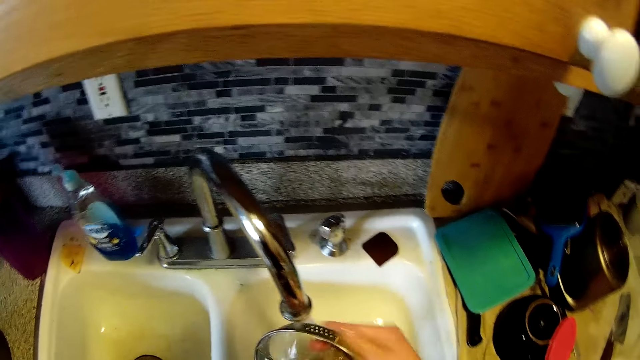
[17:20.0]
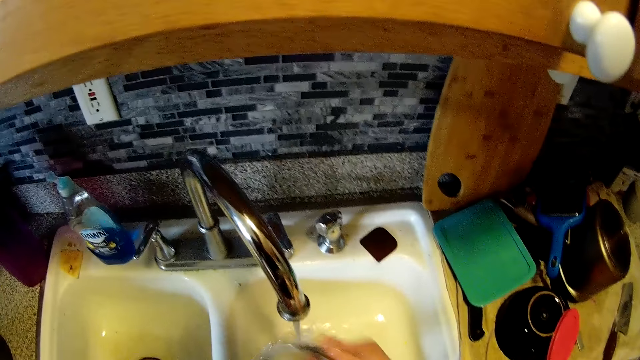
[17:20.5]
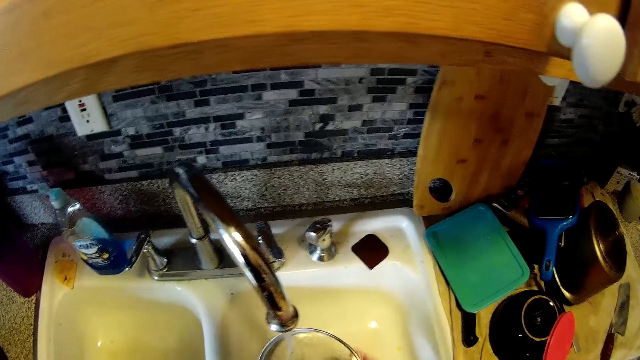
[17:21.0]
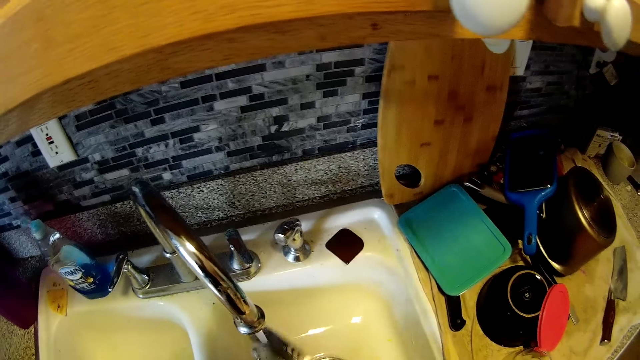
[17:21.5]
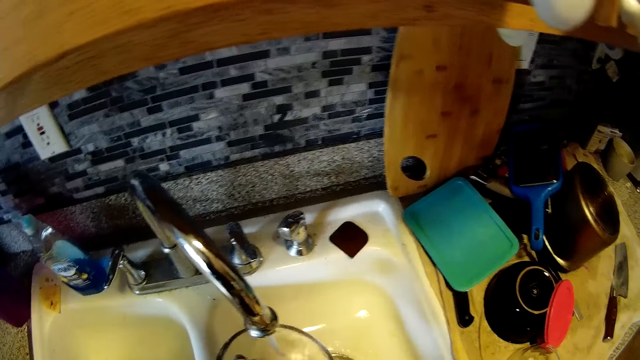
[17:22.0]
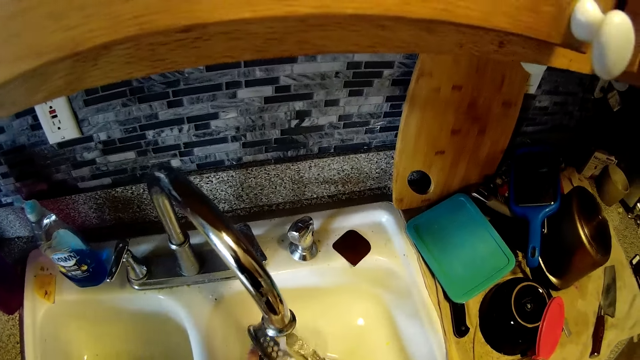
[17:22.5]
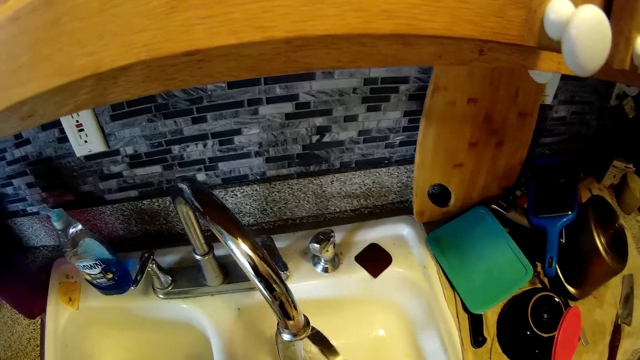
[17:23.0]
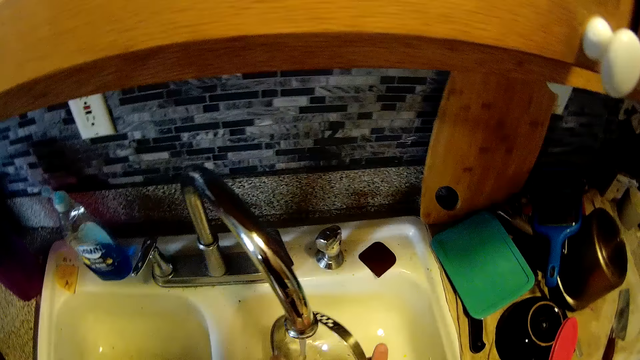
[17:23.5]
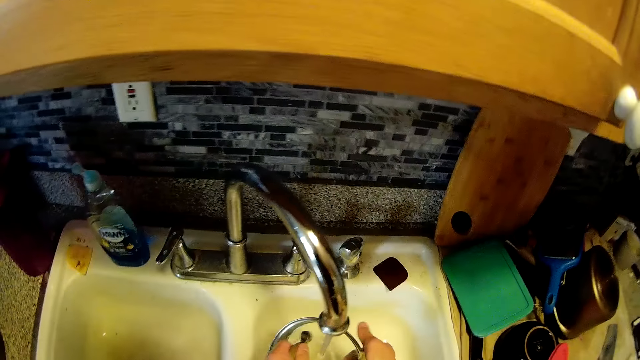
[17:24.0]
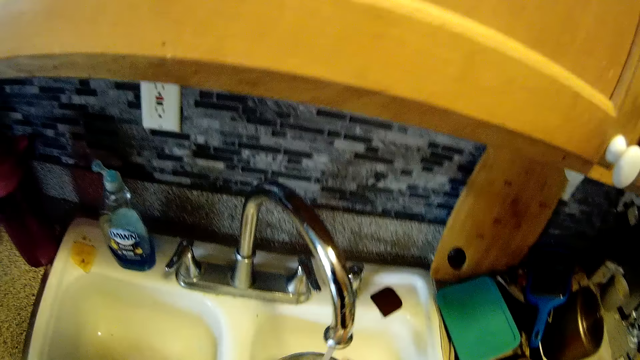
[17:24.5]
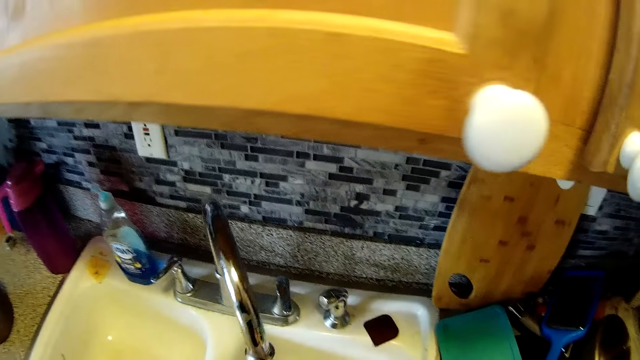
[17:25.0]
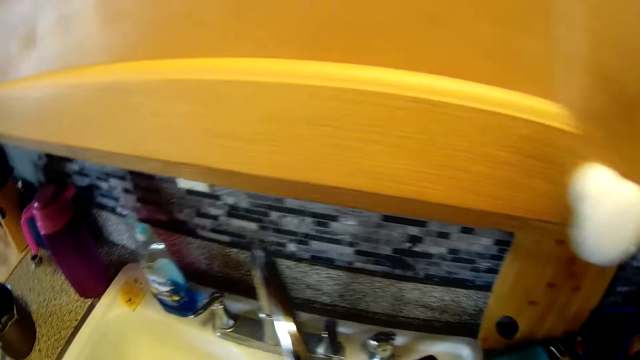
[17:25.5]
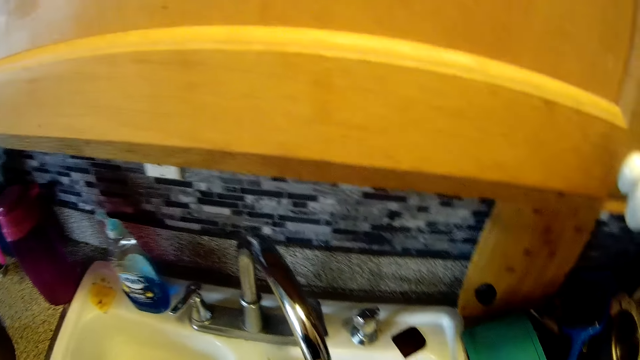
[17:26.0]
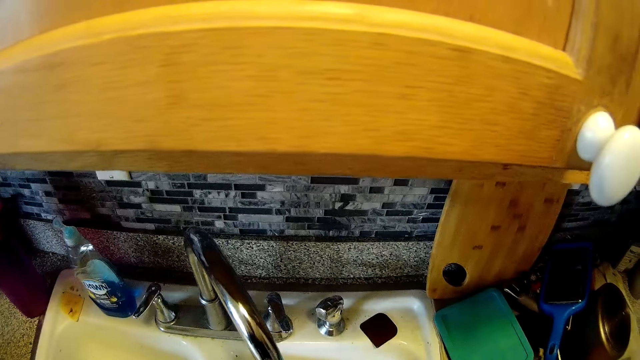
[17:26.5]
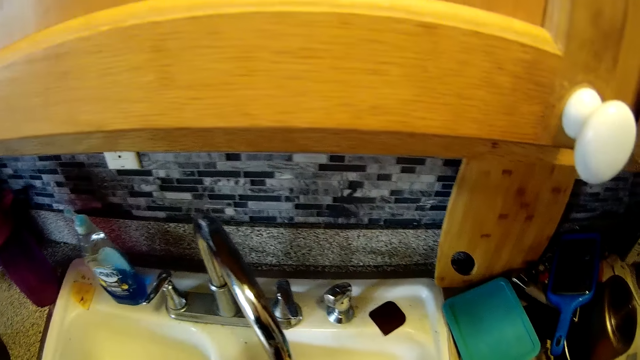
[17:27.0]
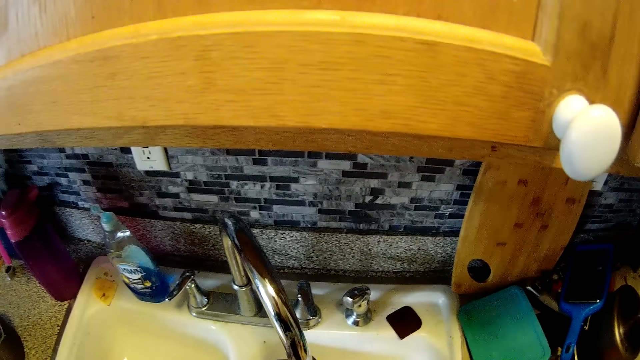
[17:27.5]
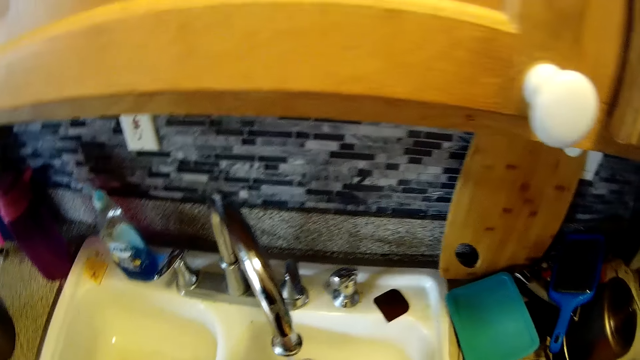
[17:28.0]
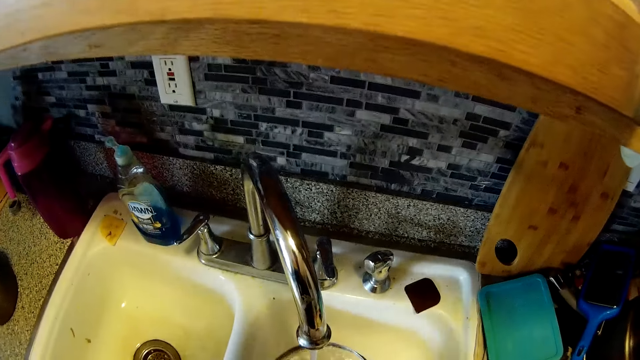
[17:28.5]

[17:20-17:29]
The camera wearer interacts with the woman.

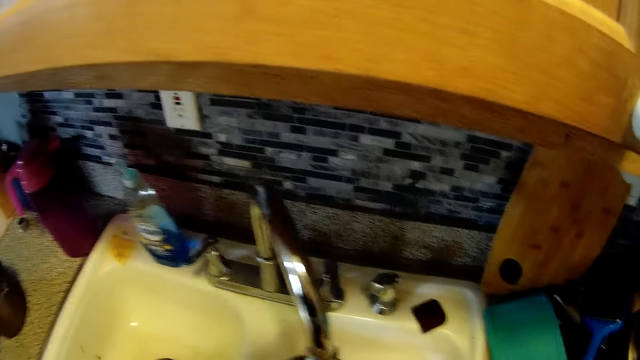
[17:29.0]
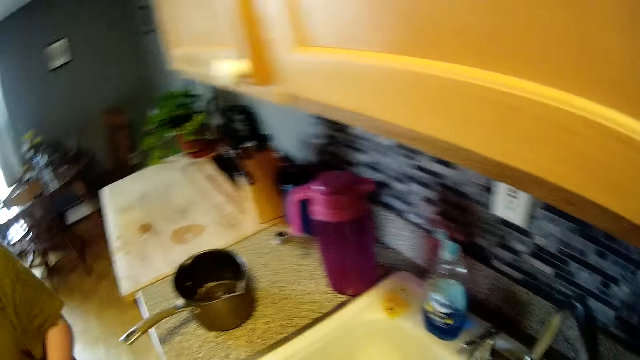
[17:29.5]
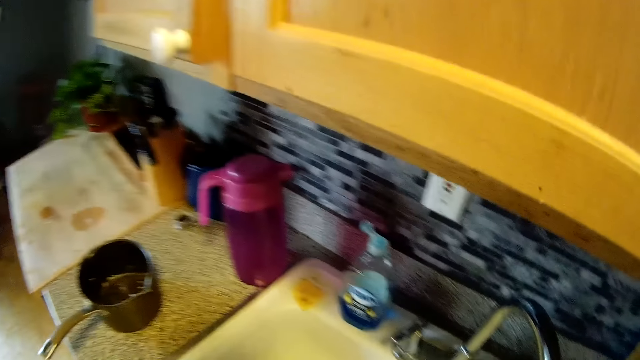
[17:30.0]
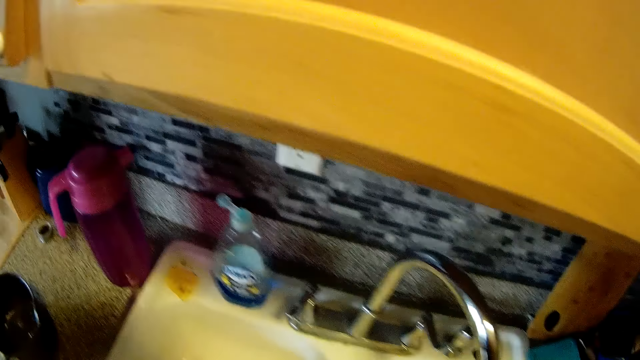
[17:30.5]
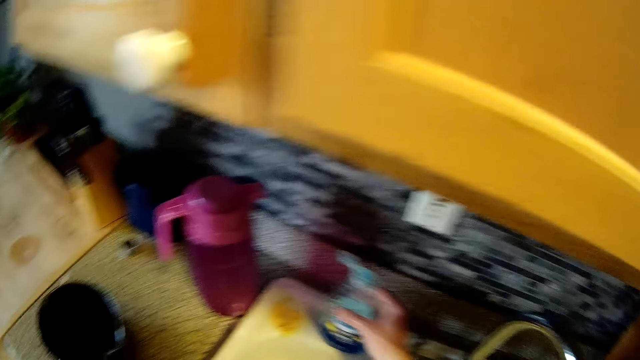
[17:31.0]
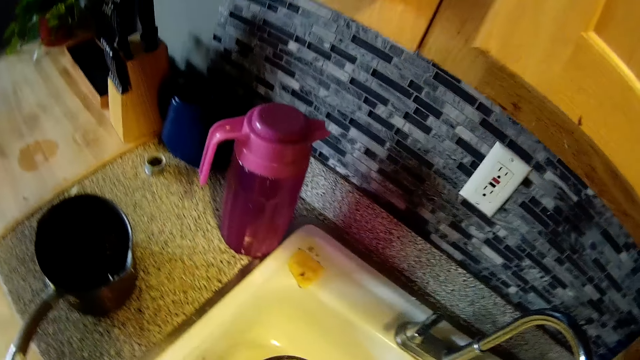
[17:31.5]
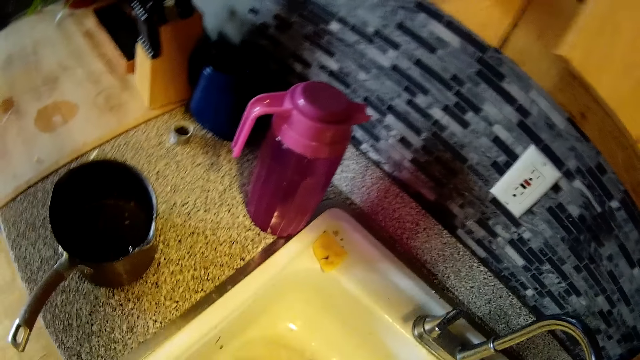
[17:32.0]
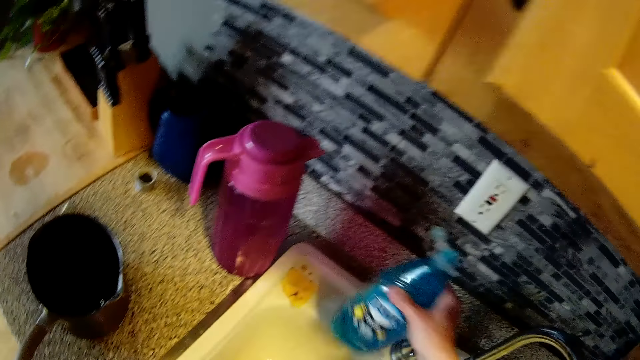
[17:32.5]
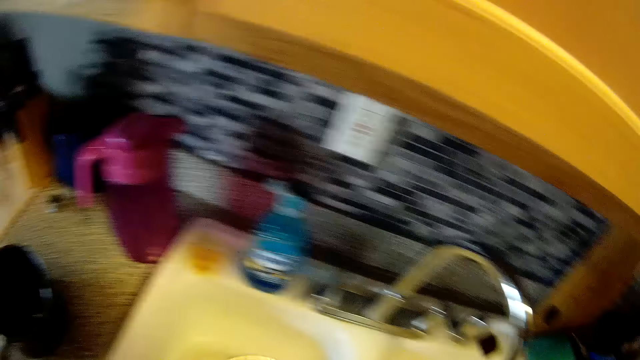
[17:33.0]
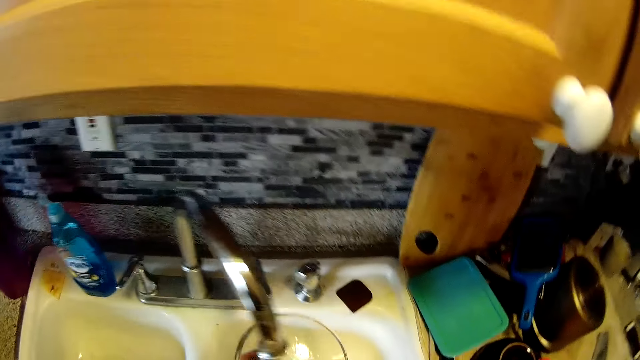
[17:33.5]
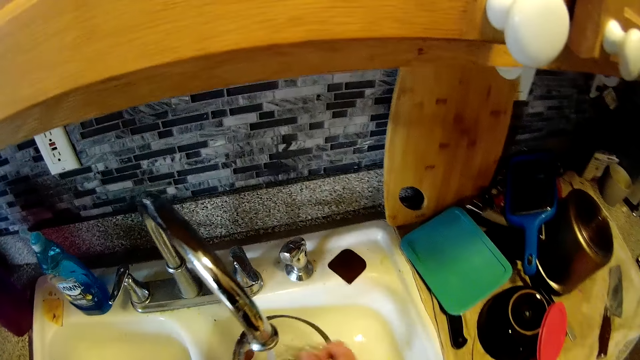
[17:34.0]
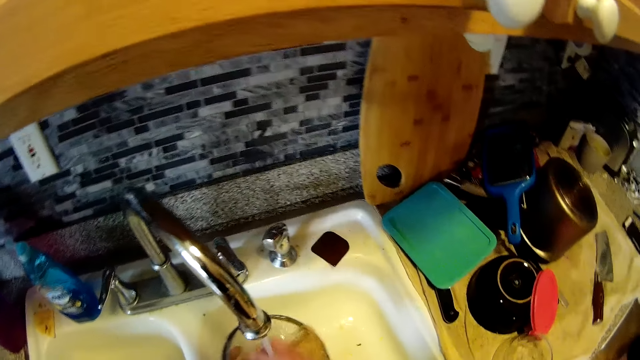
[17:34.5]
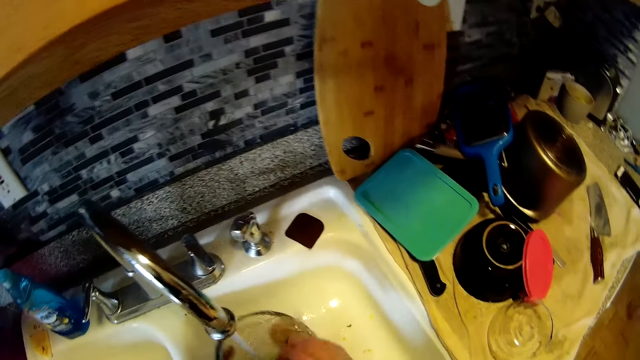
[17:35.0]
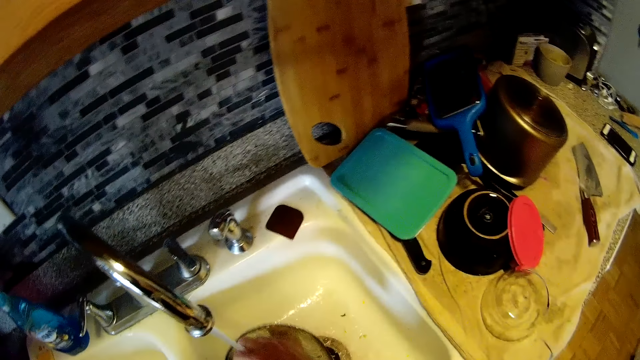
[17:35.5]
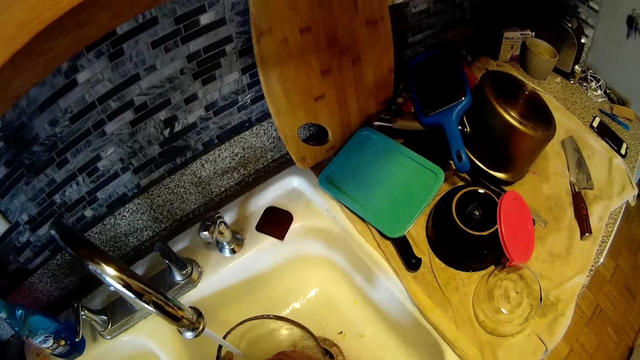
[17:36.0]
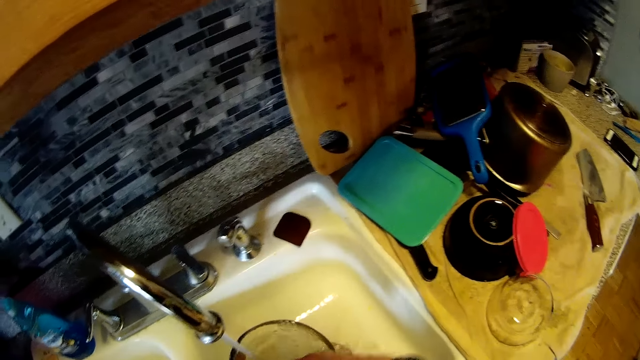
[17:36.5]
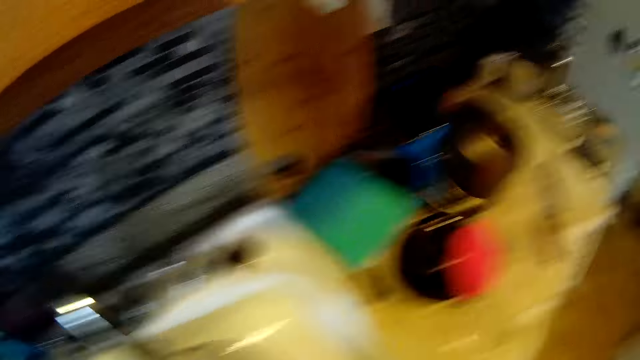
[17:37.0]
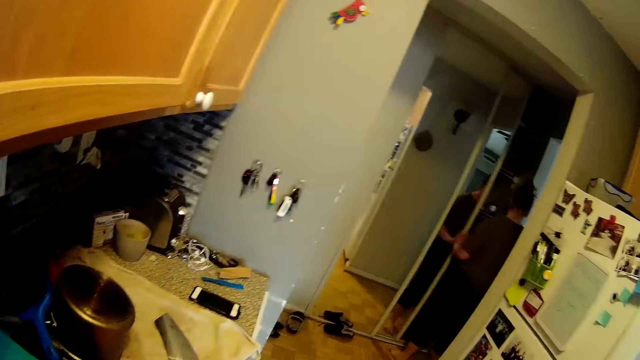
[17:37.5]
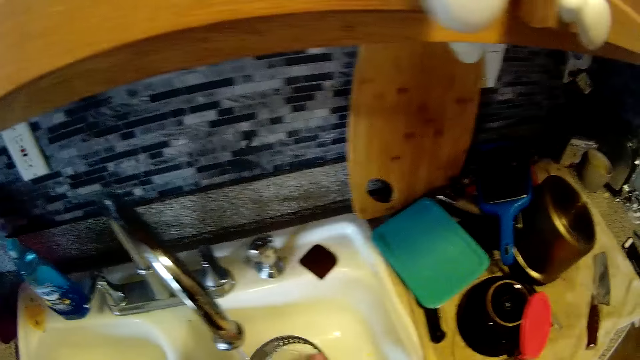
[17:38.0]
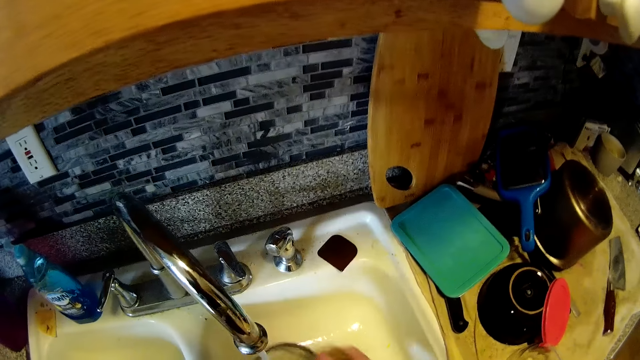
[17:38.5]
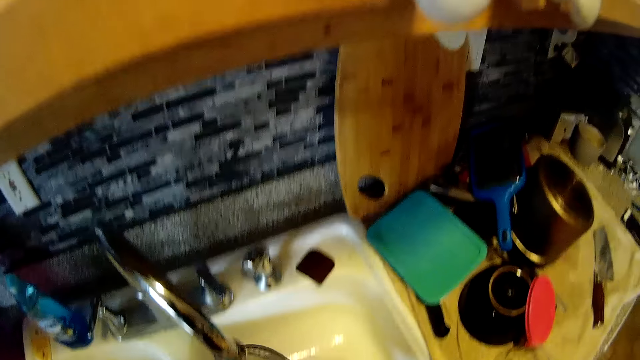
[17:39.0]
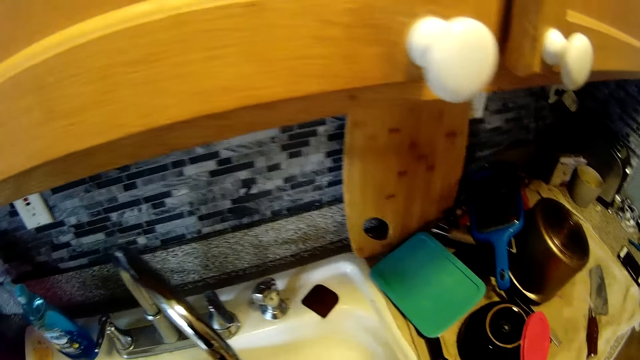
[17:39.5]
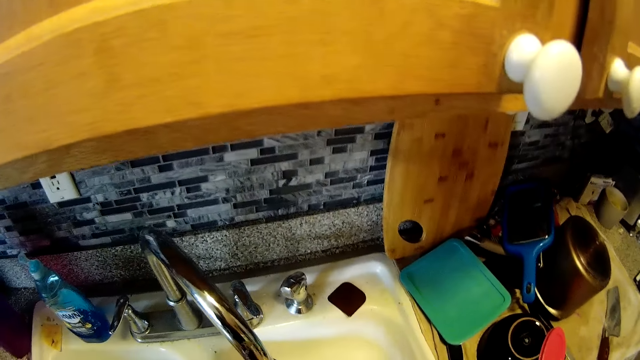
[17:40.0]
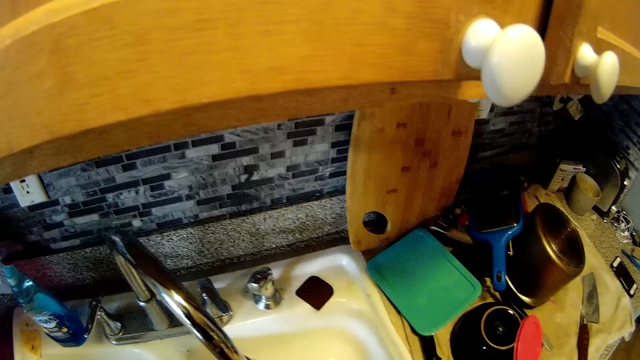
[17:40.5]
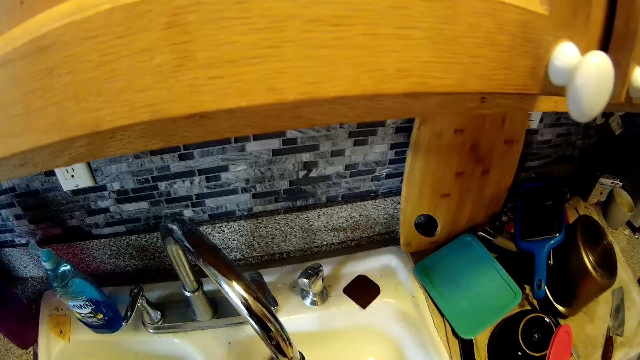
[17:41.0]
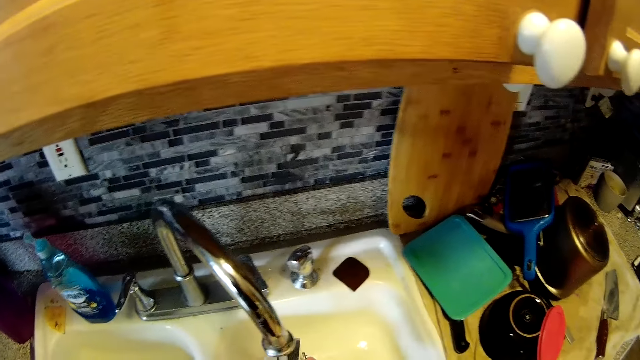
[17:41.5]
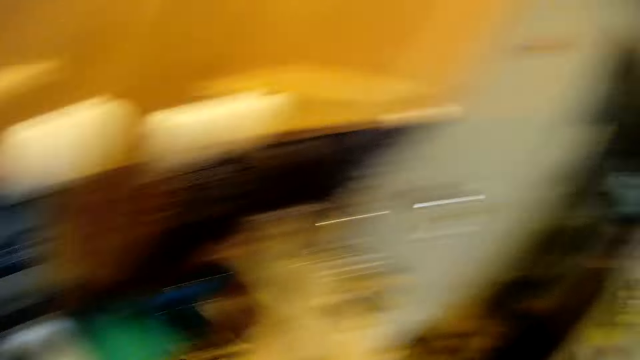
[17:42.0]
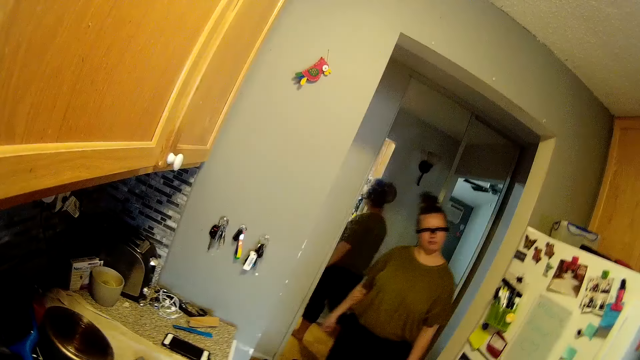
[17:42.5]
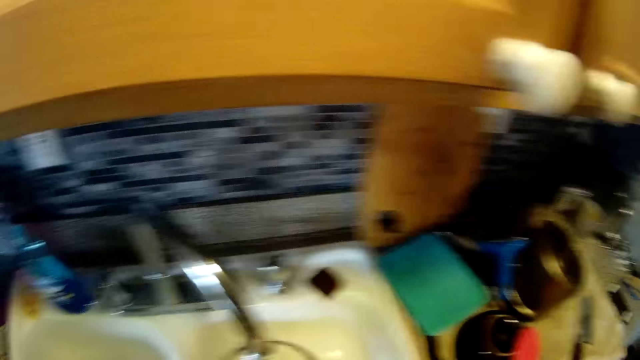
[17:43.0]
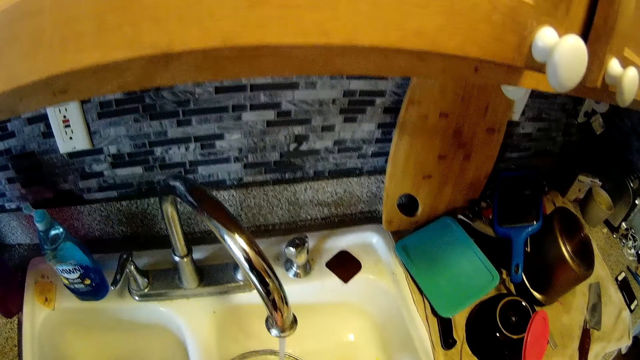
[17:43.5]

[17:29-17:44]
The camera wearer picks up a bottle of liquid soap from the top of a sink with his right hand. He drops the bottle of liquid soap on the top of the sink with his right hand. He washes the pot cover in the sink with the sponge in his right hand.
